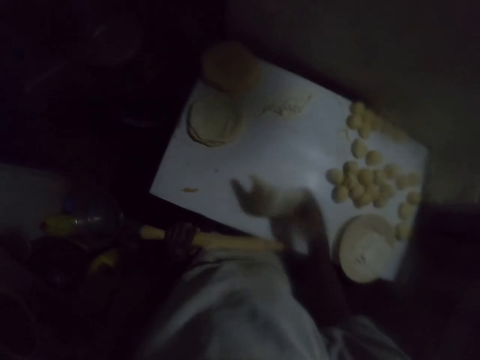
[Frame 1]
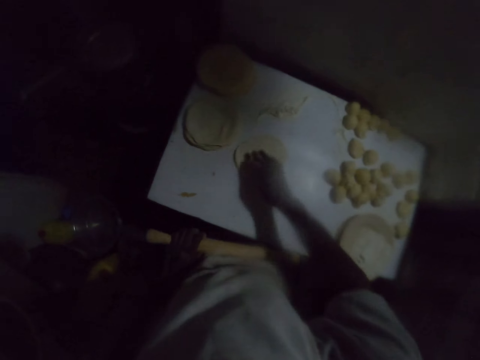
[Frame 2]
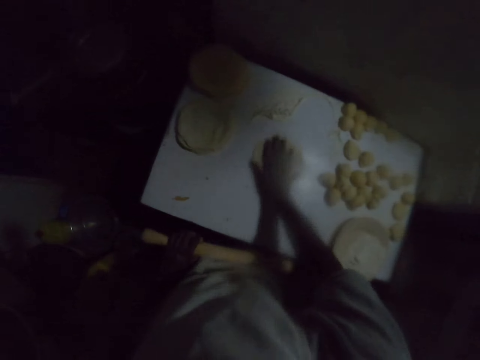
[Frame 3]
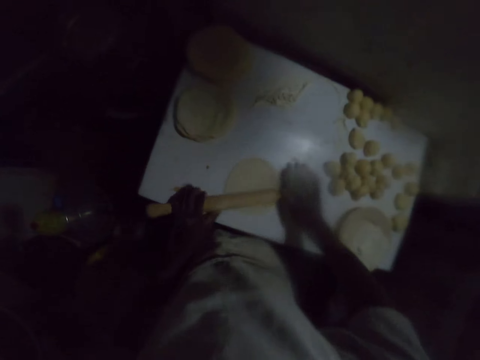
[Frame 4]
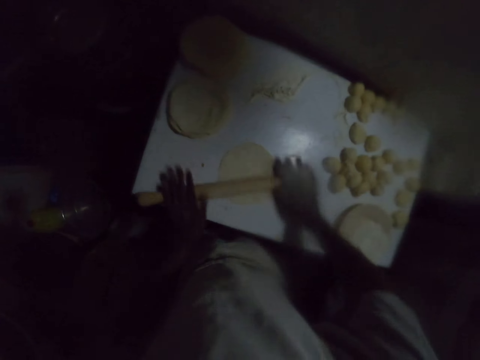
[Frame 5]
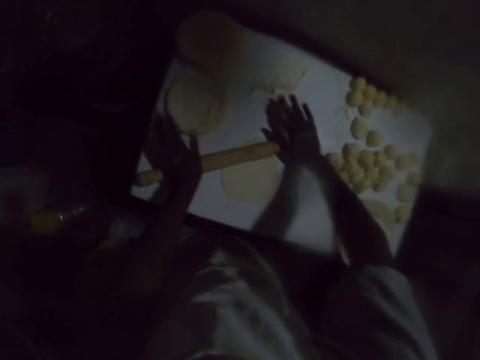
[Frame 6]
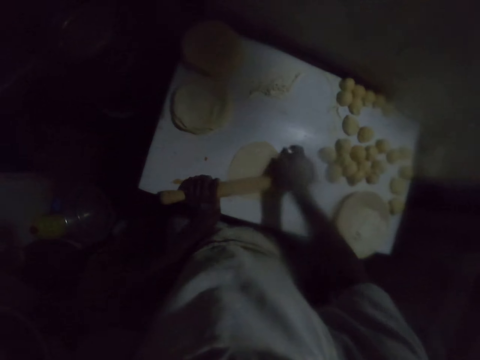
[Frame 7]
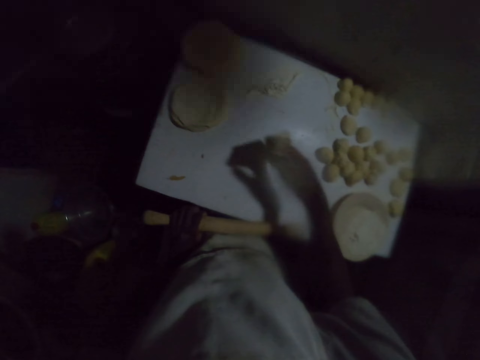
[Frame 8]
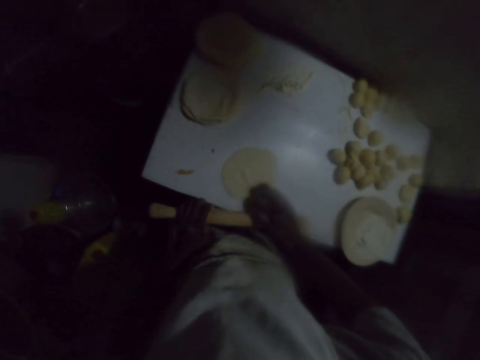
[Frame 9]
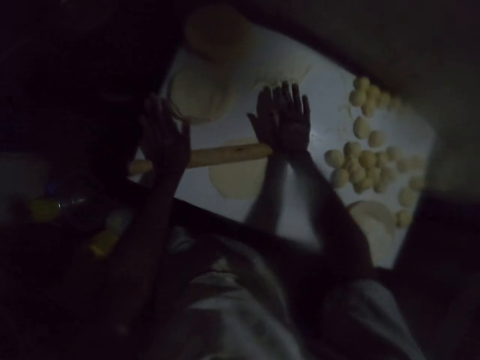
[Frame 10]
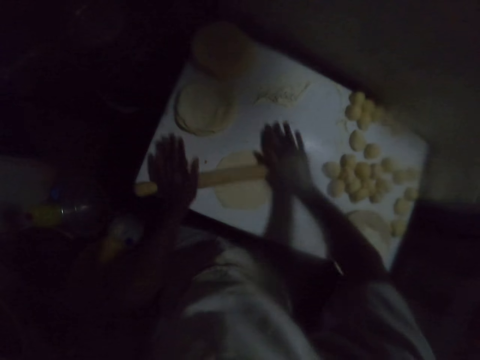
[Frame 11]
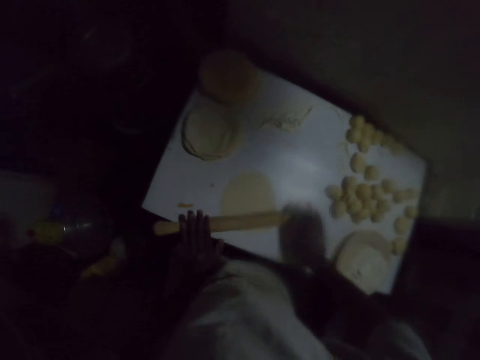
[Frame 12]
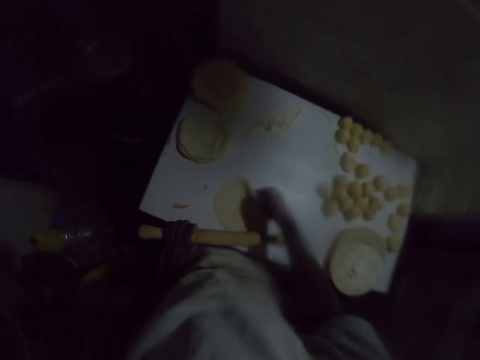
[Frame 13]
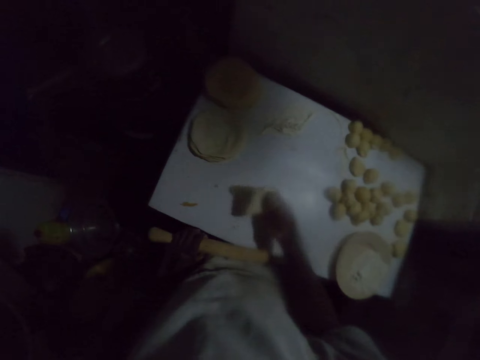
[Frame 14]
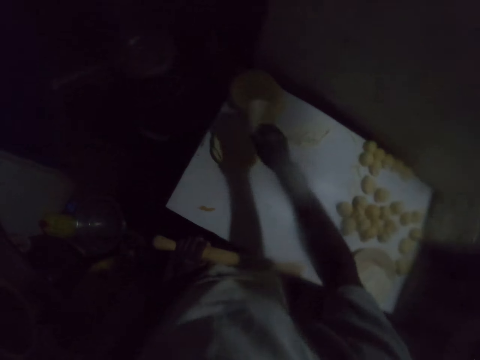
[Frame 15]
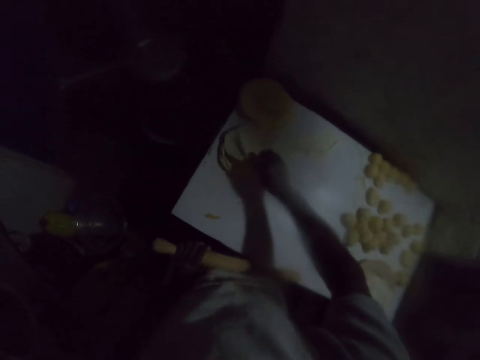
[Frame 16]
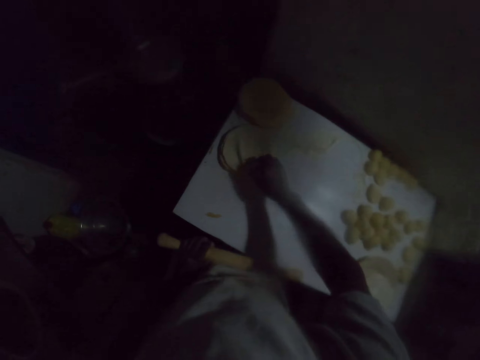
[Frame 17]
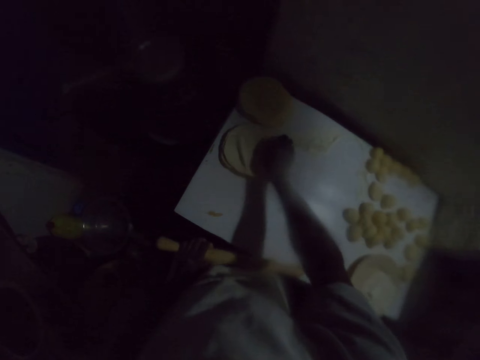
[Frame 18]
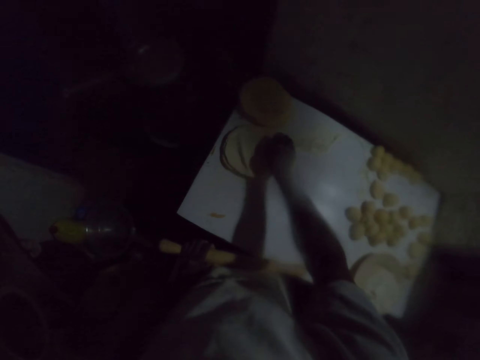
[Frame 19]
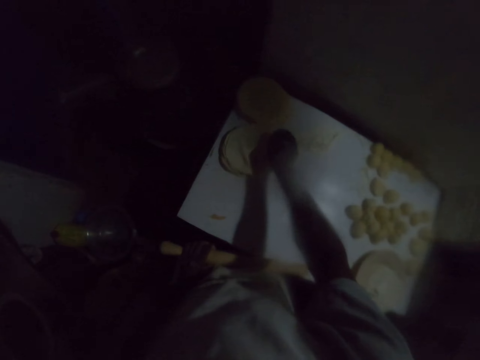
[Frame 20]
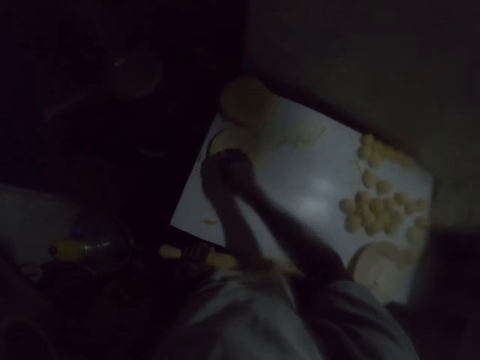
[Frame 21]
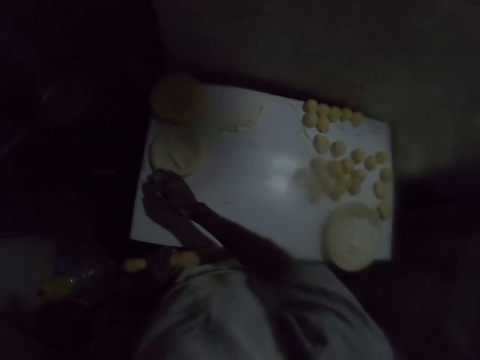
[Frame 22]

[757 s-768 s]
The camera wearer lifts the rolling pin with the left hand. He turns the dough on the table. He moves the dough with his right hand. He flattens the dough on the table with the rolling pin. He lifts the rolling pin with the left hand. He turns the dough on the table. He moves the dough with his right hand. He flattens the dough on the table with the rolling pin. He lifts the rolling pin with the left hand. He picks the dough from the table. He places the dough on top of the other doughs. He touches the doughs.

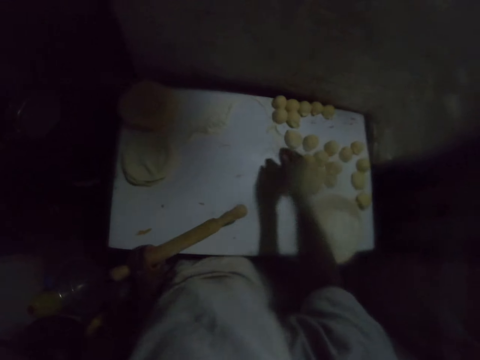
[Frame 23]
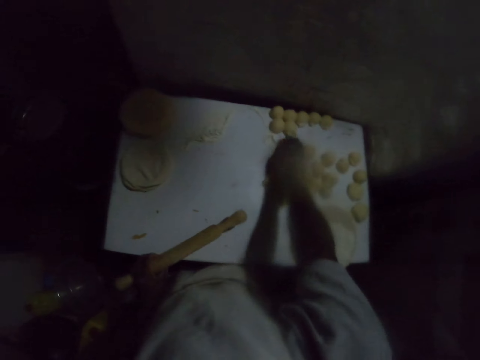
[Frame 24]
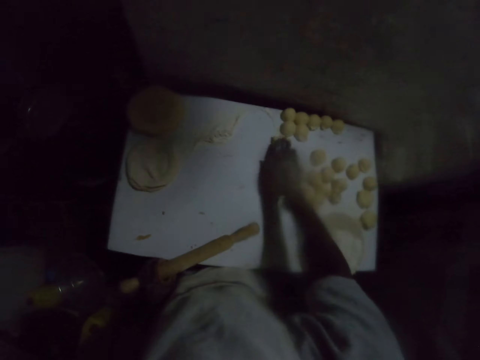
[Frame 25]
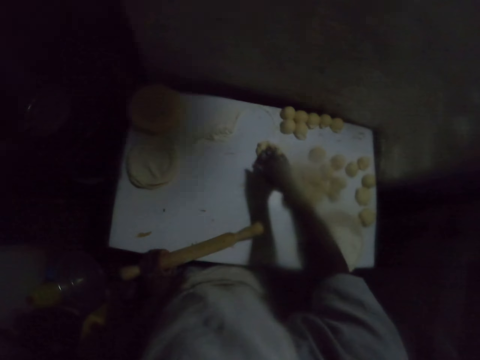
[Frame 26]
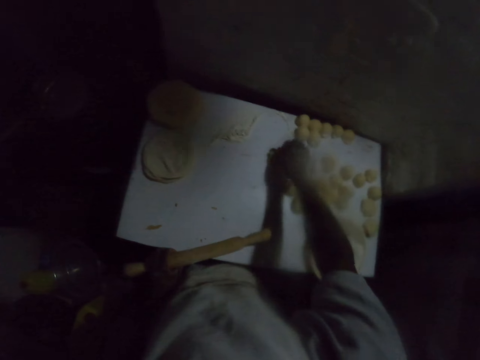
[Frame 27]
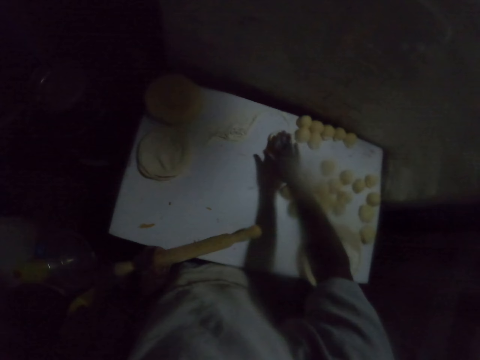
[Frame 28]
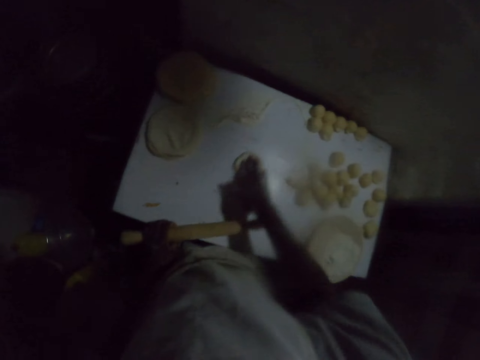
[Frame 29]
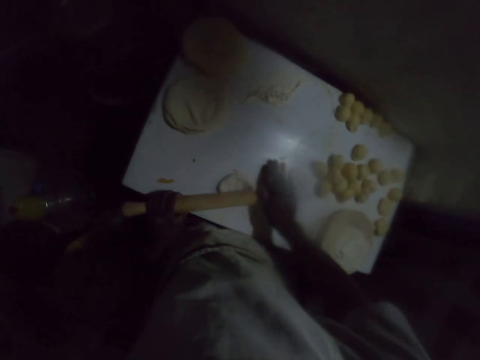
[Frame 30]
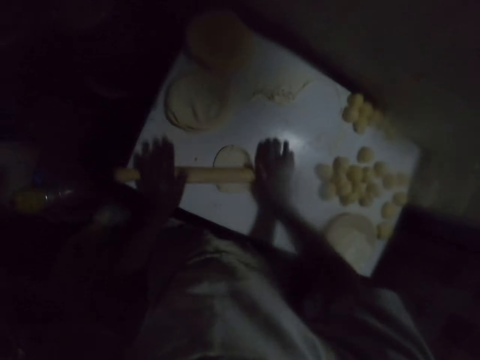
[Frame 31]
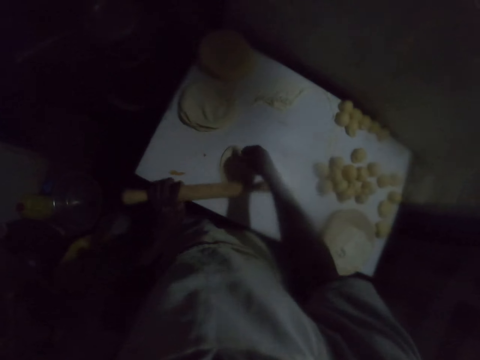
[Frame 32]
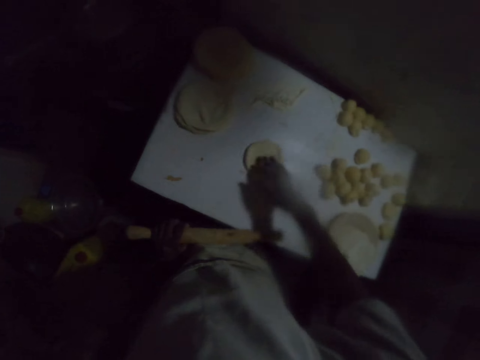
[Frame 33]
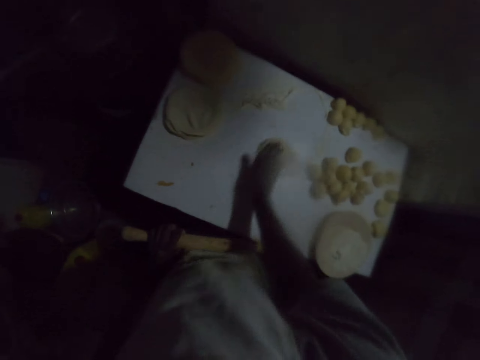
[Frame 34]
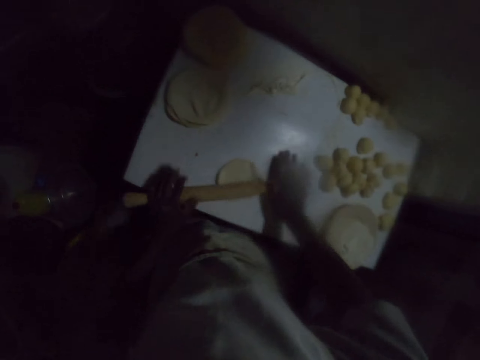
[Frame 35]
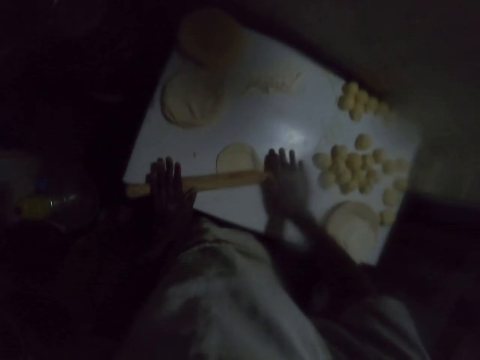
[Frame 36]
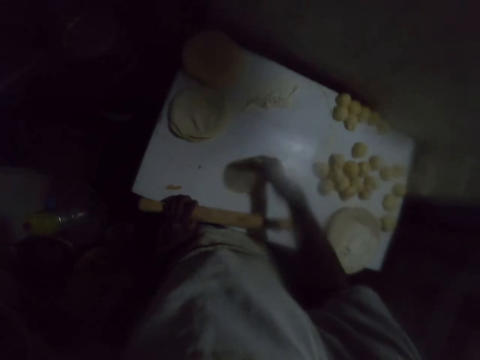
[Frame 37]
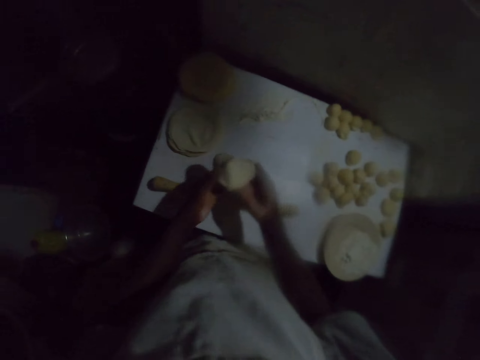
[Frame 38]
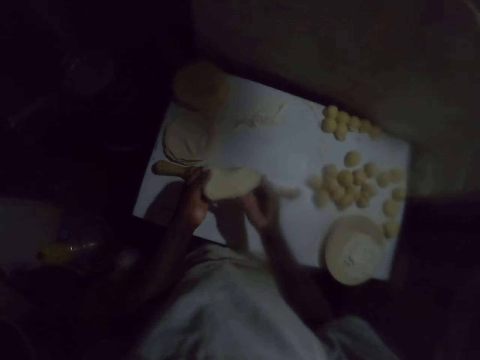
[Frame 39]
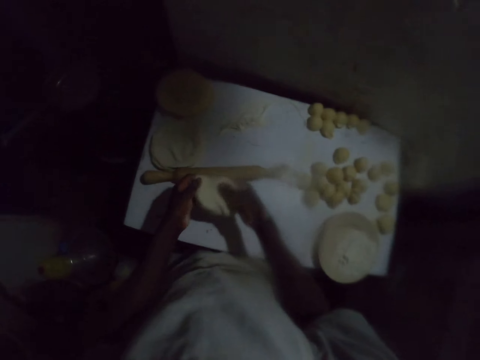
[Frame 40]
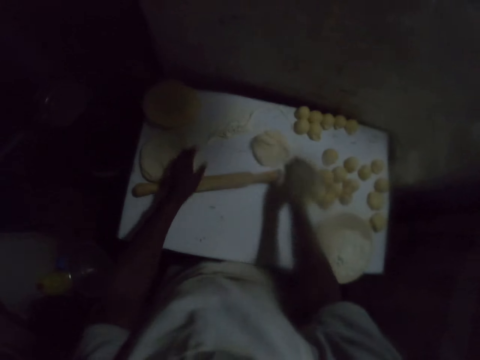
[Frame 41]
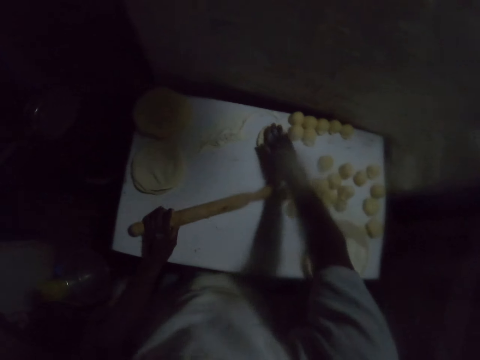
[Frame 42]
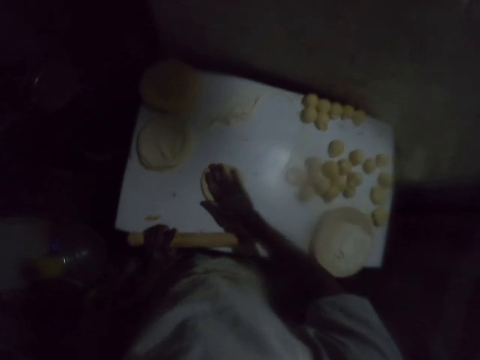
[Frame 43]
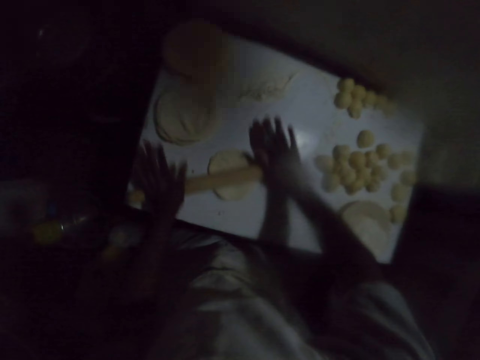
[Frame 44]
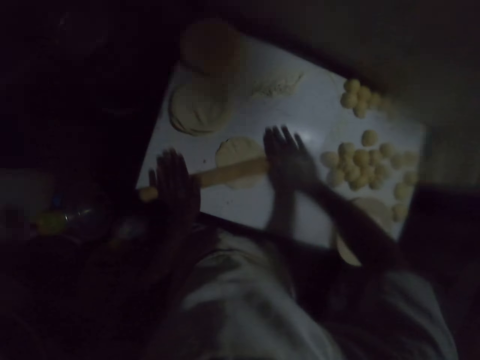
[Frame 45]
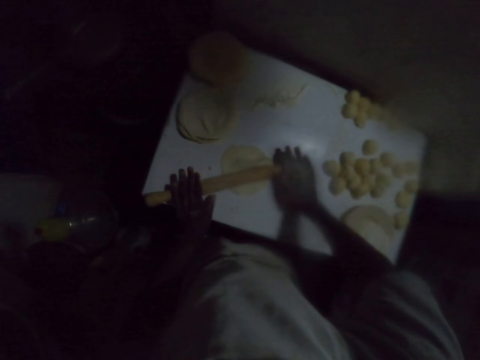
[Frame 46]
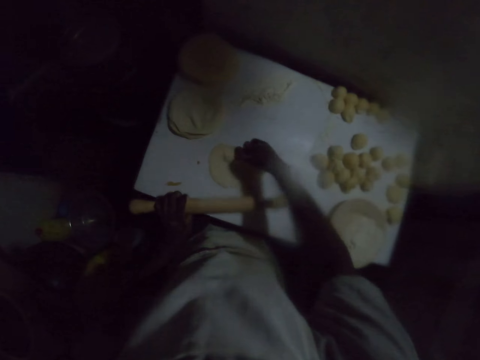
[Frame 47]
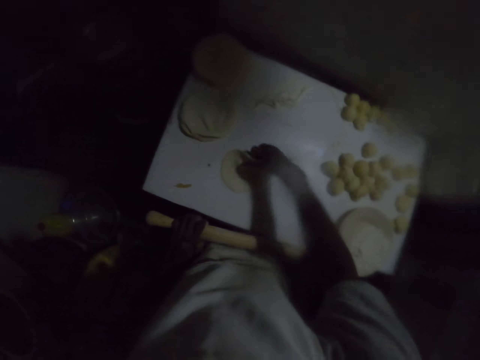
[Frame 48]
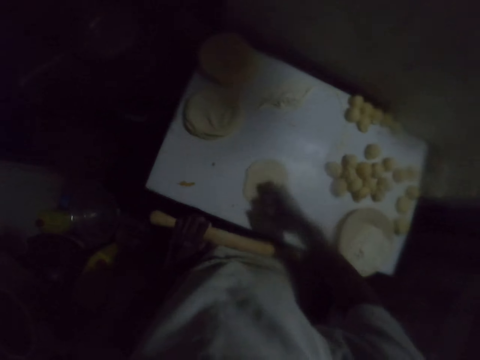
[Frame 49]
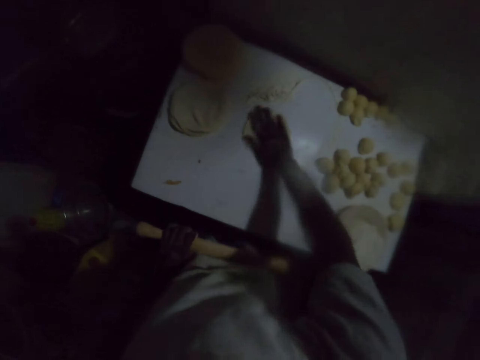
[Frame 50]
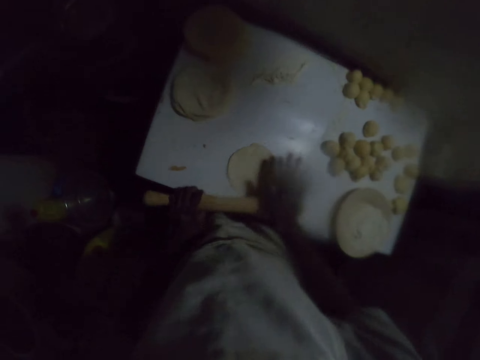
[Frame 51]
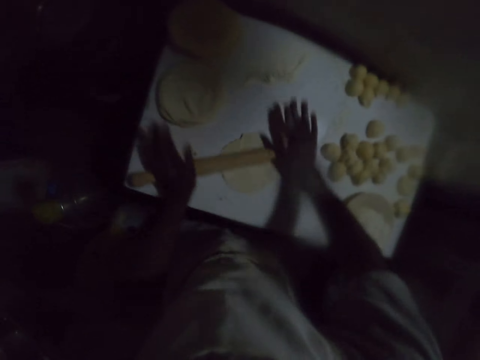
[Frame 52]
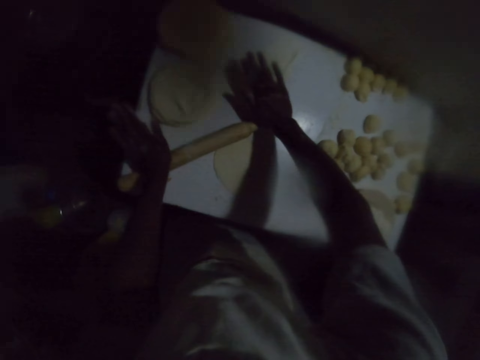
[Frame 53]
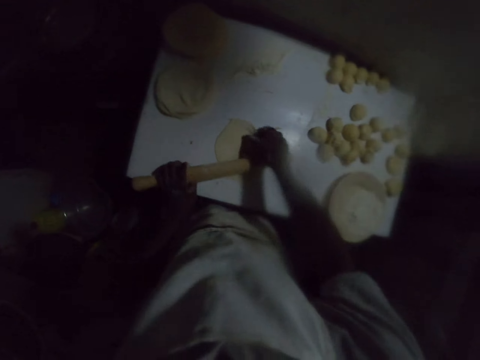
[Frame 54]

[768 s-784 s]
The camera wearer picks a dough from the table. He presses the dough. He turns the dough. He moves the dough with his right hand. He flattens the dough on the table with a rolling pin. He lifts the rolling pin with the left hand. He turns the dough on the table. He moves the dough with his right hand. He flattens the dough on the table with the rolling pin. He lifts the rolling pin with the left hand. He lifts the dough. He places the rolling pin on the table. He stretches the dough. He straightens the dough with his hands. He throws the dough on the table. He lifts the rolling pin with the left hand. He places the dough on the table. He moves the dough with his right hand. He flattens the dough on the table with the rolling pin. He lifts the rolling pin with the left hand. He turns the dough on the table. He moves the dough with his right hand. He flattens the dough on the table with the rolling pin.
